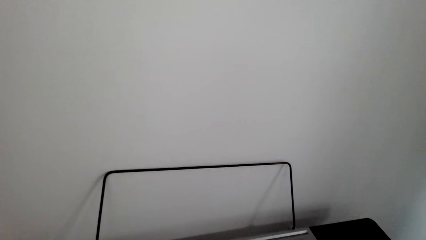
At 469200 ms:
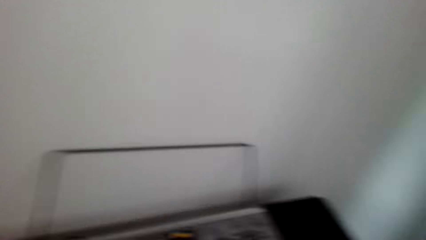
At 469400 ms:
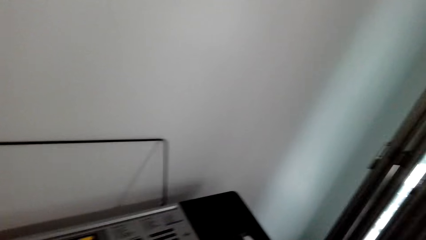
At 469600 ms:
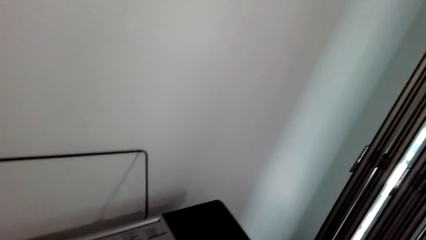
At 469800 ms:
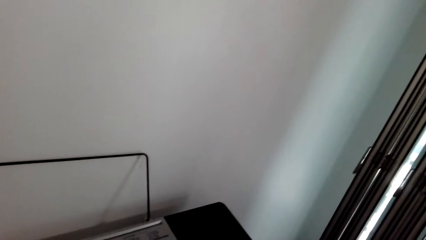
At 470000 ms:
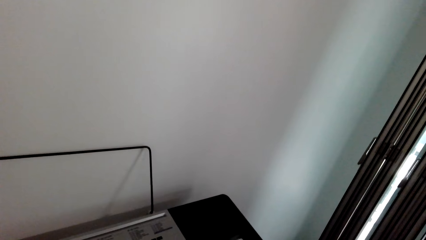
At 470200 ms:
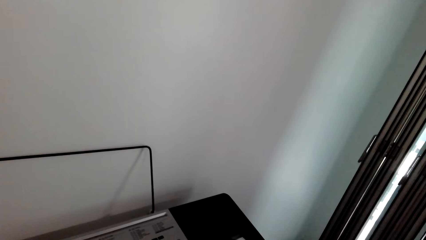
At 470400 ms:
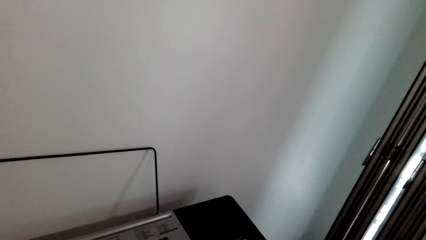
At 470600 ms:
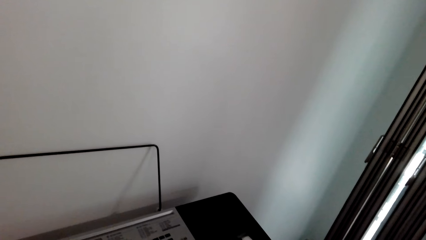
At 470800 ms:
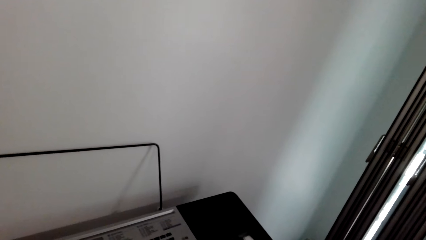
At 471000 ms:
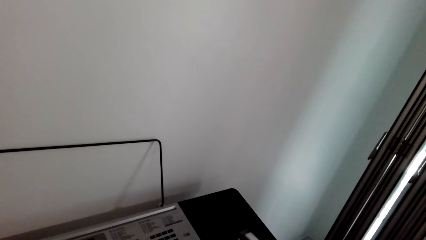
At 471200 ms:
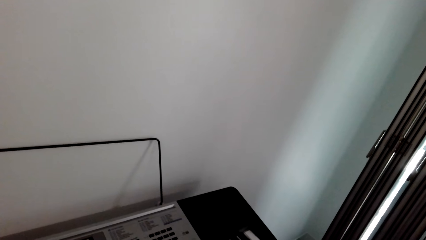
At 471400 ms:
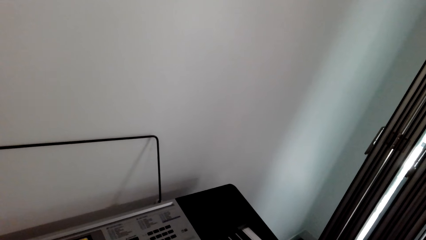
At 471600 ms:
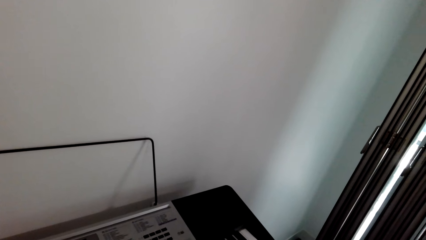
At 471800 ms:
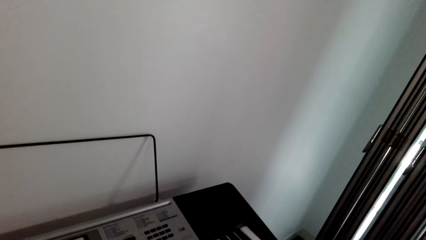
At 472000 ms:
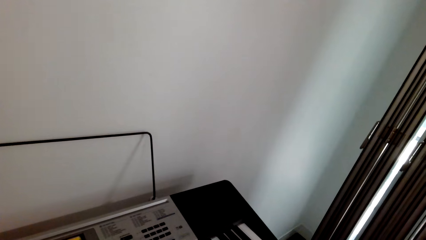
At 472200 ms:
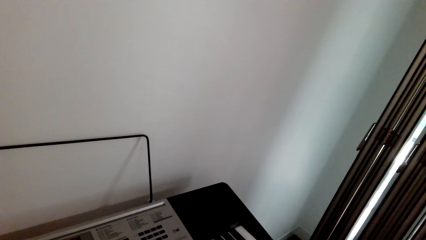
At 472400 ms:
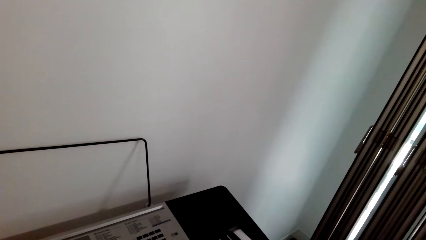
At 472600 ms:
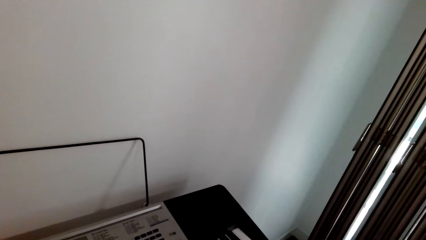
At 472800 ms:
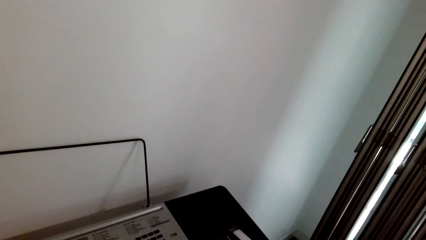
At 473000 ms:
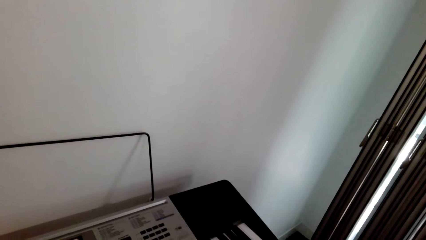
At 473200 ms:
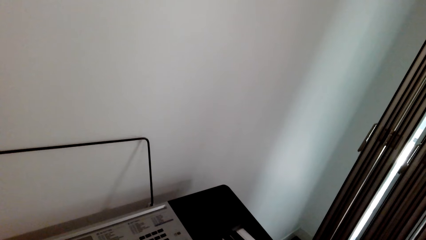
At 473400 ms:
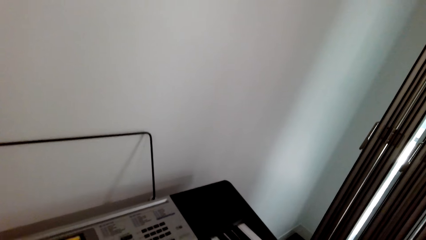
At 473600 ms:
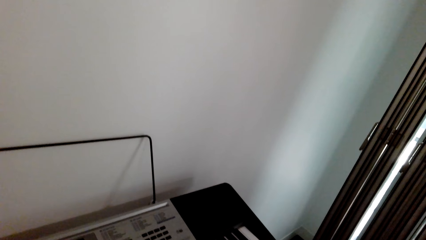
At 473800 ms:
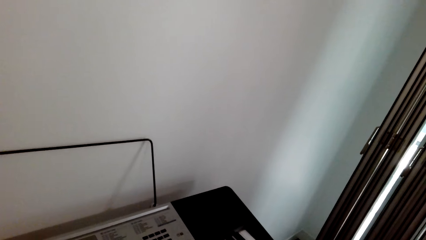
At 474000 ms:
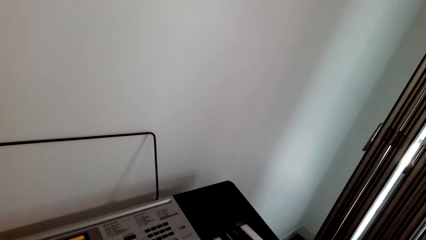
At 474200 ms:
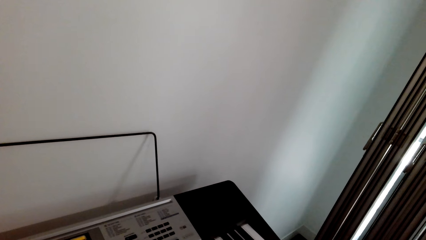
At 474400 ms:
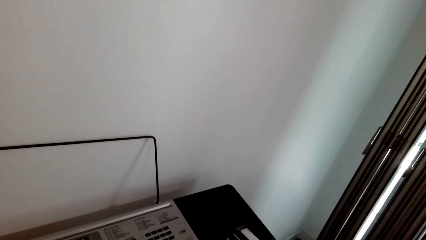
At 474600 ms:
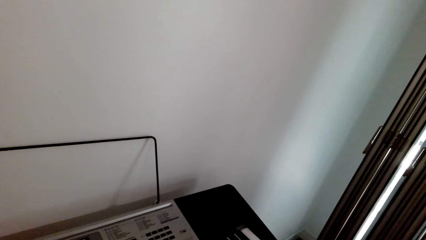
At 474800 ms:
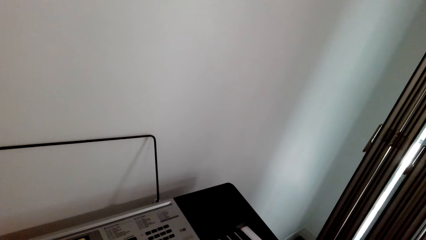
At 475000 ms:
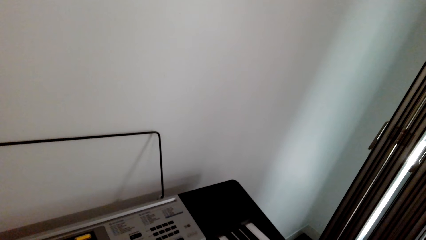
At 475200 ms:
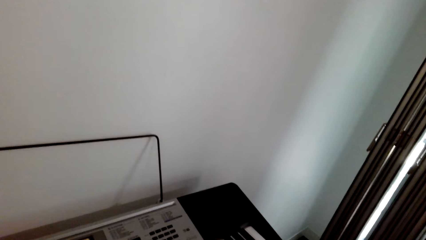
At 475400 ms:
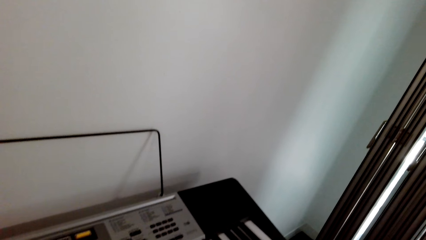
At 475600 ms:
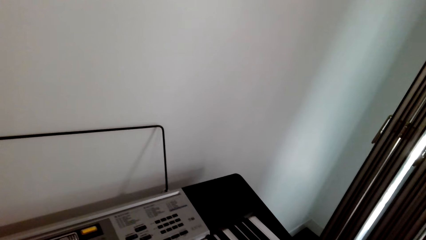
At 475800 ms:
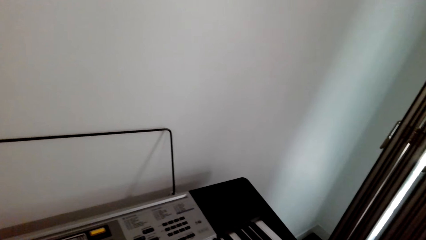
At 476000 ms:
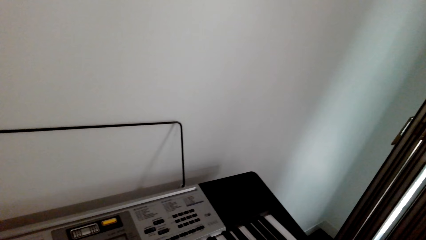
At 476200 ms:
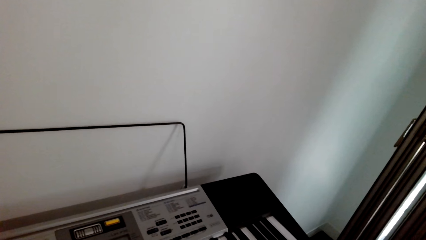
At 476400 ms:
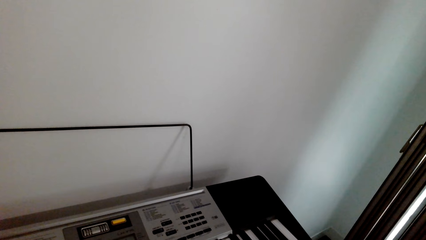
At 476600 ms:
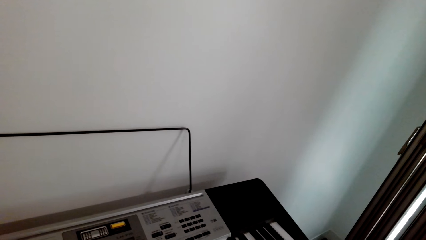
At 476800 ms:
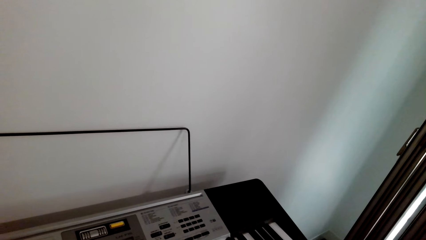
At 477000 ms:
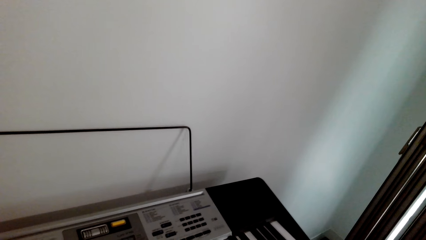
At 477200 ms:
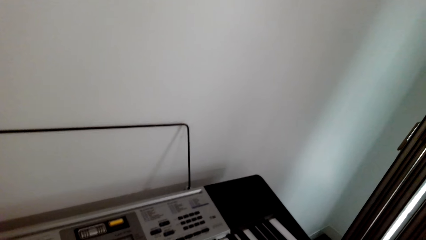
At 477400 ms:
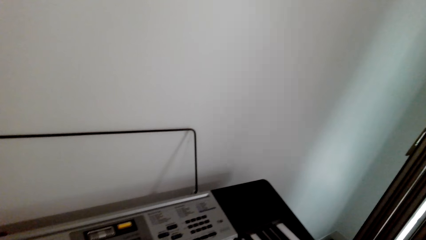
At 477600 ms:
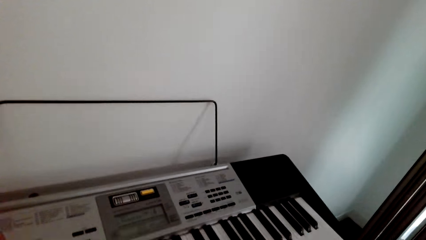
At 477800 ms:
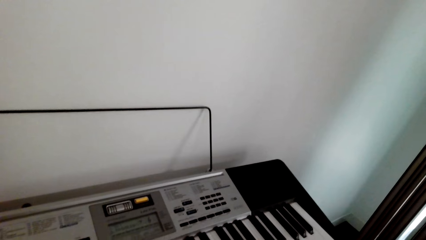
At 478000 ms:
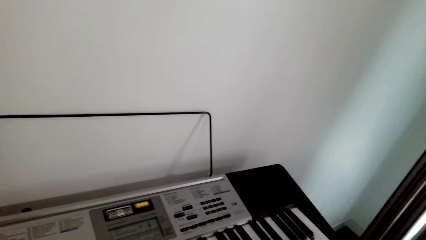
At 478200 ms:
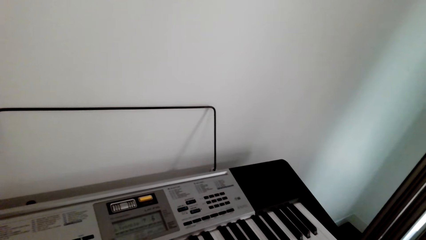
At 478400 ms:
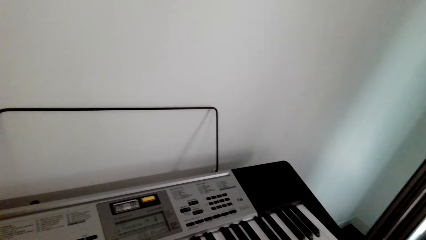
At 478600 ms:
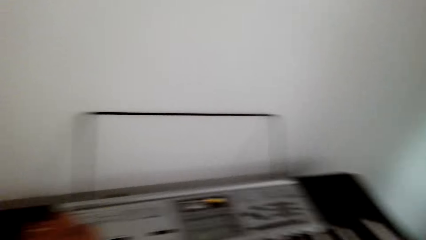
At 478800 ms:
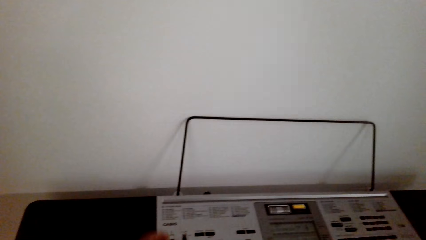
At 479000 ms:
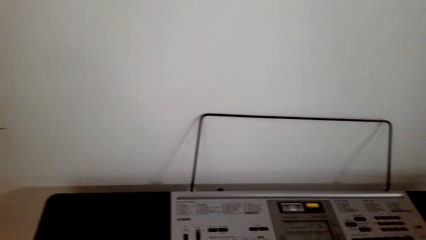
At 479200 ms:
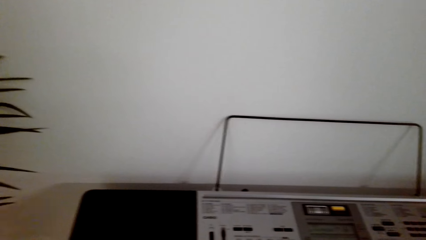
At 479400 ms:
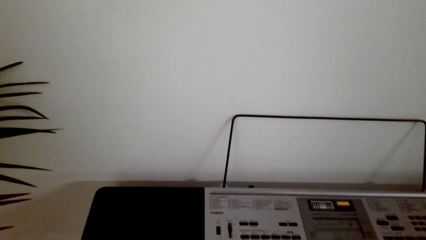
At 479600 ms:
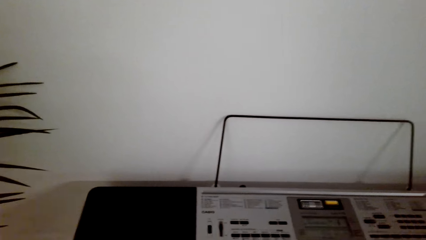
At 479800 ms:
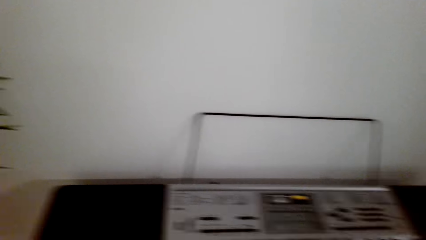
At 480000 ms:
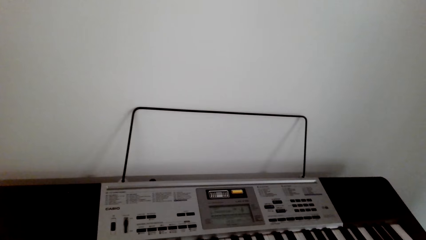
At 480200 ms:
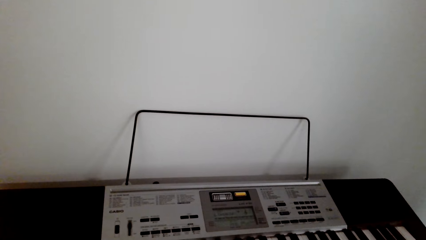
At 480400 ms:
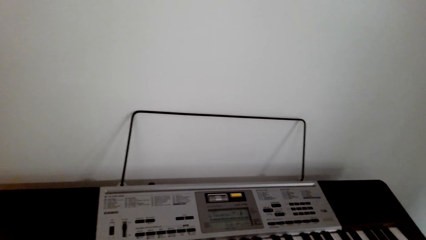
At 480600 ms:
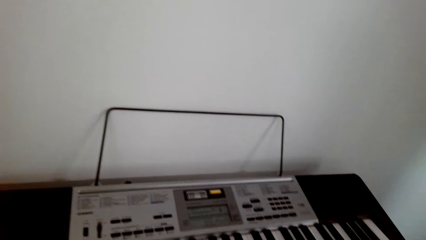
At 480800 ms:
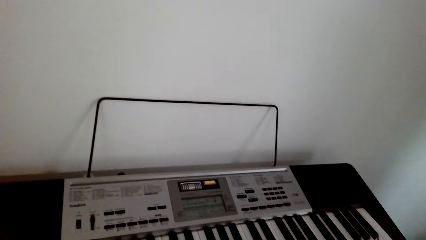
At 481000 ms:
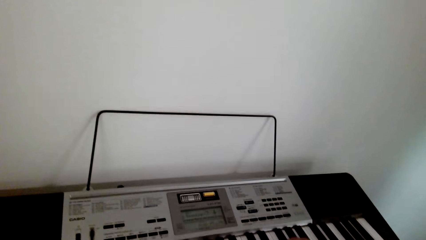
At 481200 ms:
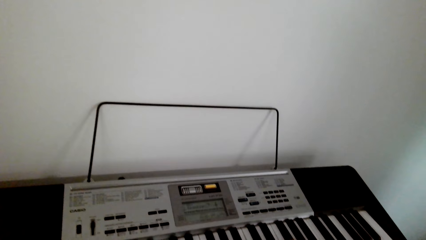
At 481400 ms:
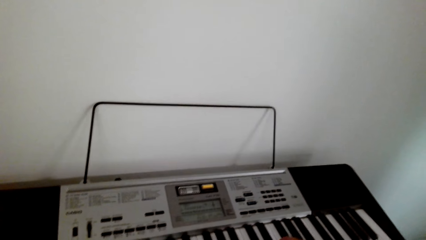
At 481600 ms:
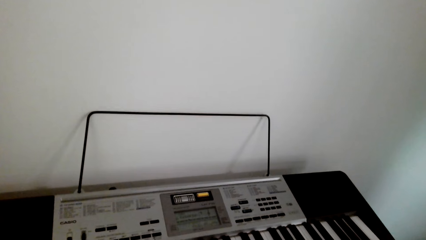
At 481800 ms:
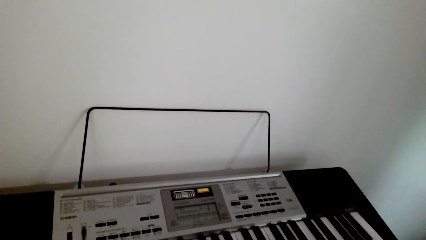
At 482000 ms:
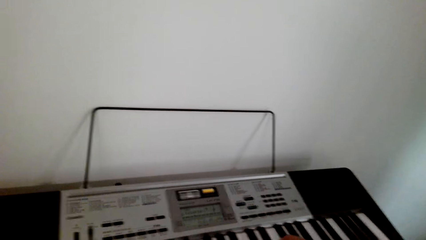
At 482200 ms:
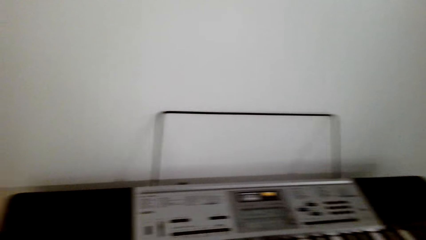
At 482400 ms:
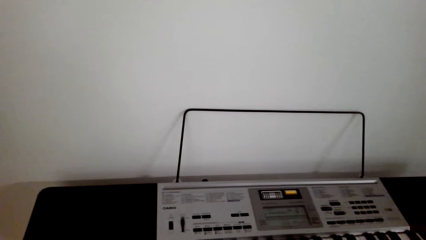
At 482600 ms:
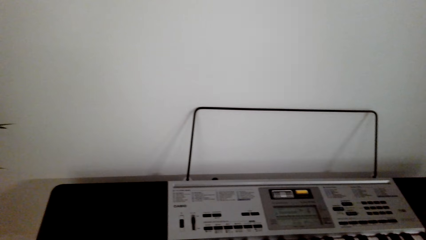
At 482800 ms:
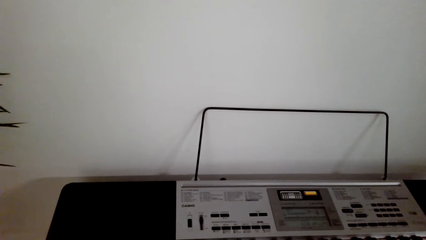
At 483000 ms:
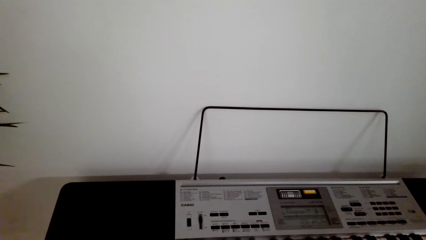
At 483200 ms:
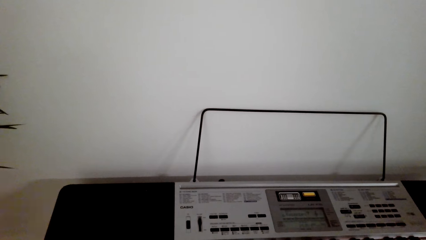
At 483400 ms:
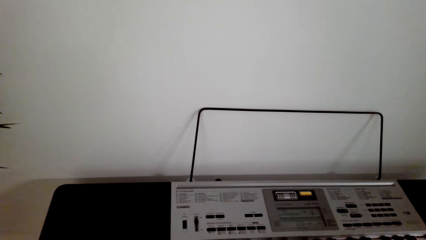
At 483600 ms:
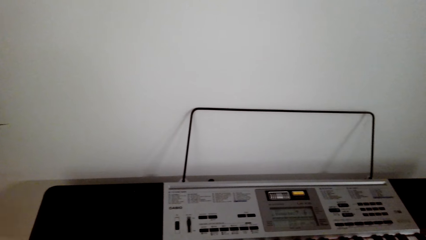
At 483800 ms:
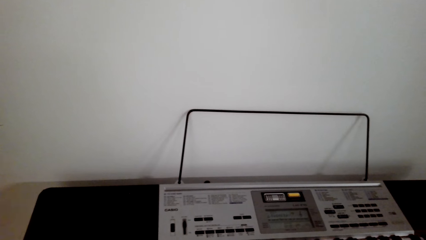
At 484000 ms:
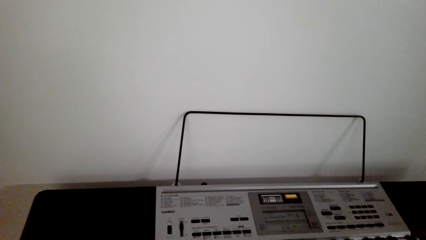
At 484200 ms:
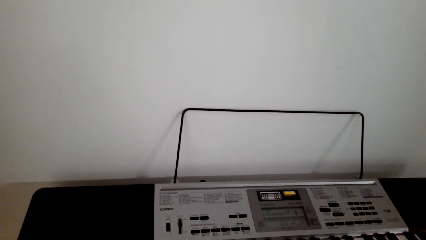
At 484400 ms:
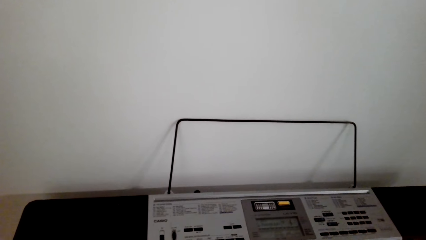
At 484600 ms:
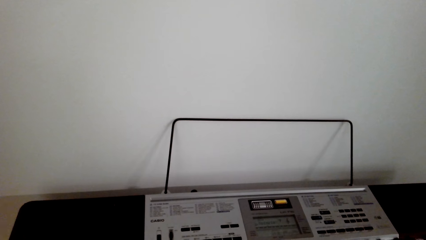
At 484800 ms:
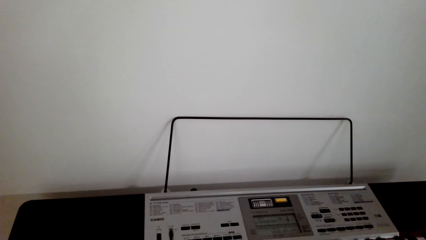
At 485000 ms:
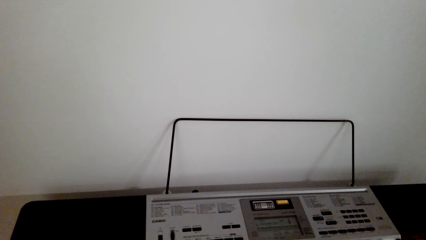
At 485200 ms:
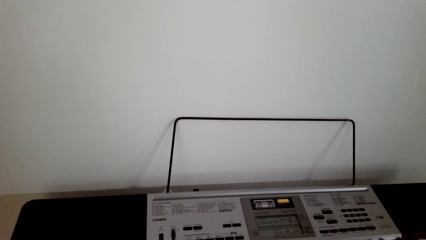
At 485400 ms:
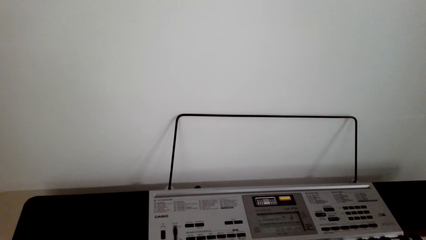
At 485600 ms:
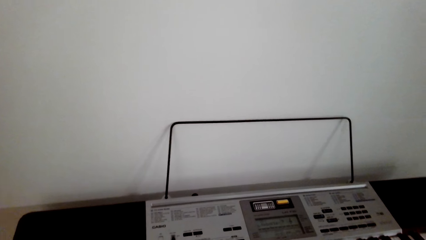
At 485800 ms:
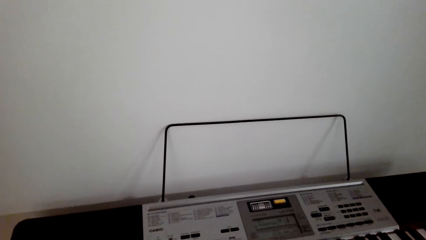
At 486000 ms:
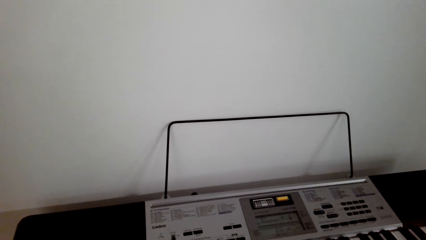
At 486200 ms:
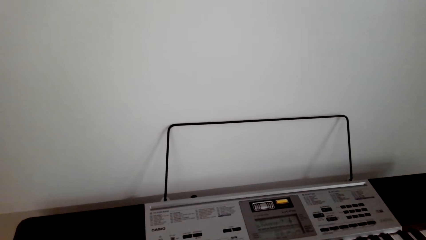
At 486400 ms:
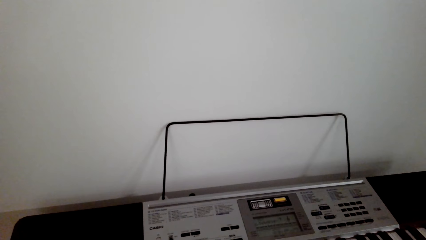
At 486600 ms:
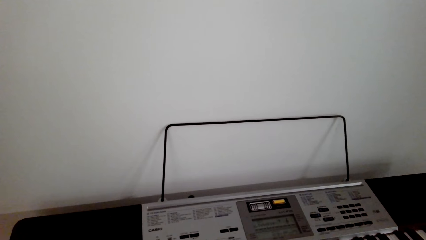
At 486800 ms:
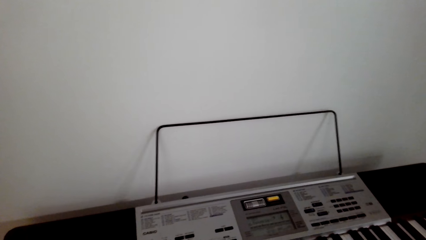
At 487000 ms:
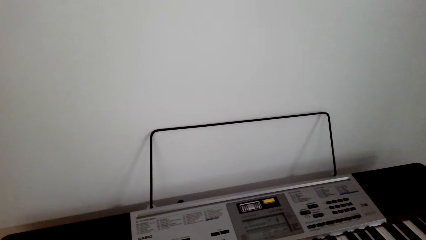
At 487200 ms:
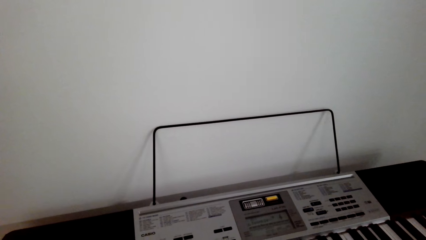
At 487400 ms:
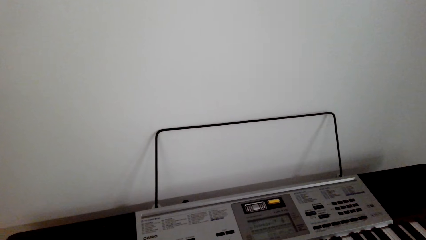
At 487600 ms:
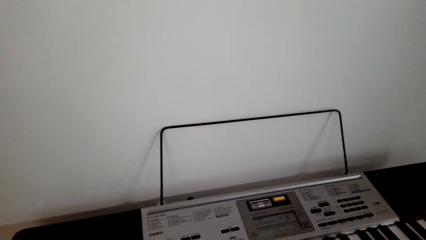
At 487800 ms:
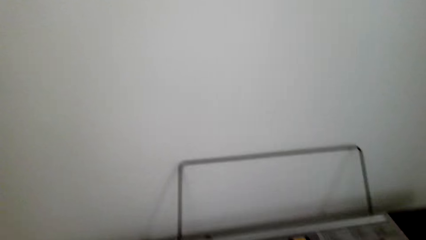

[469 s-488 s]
The camera wearer watches the background. They play guitar.
